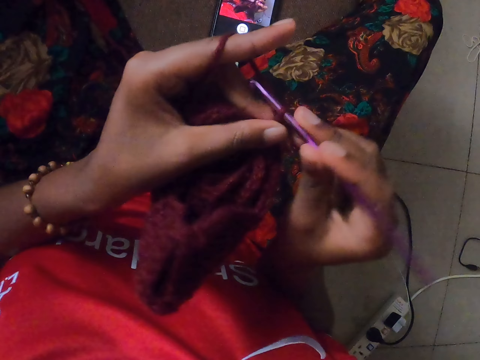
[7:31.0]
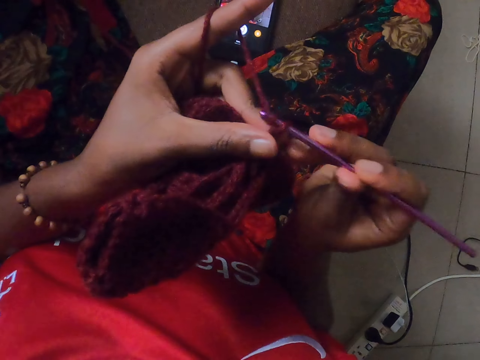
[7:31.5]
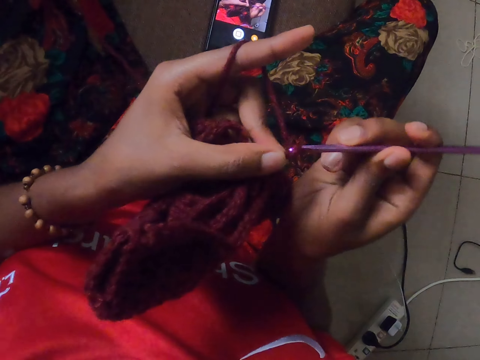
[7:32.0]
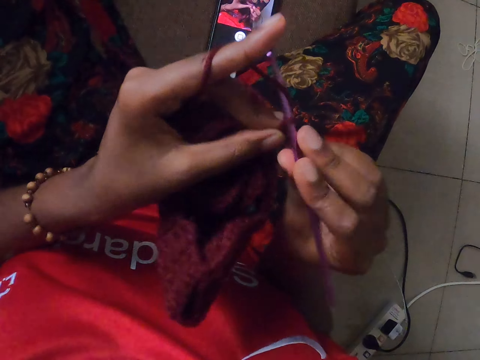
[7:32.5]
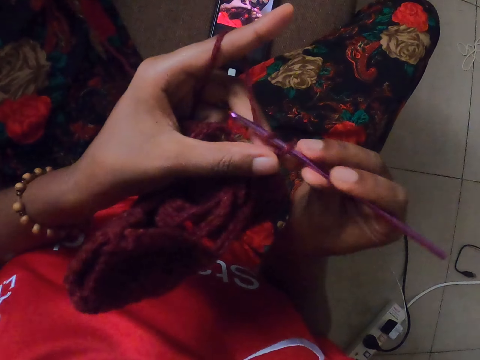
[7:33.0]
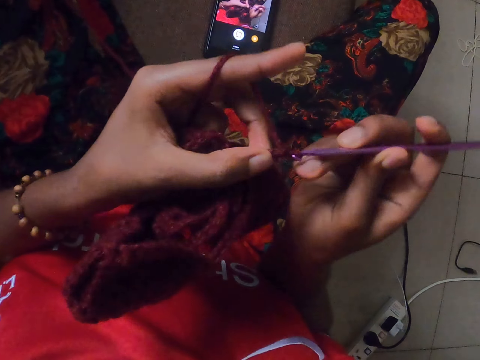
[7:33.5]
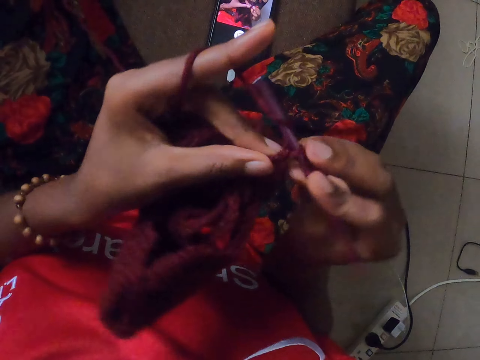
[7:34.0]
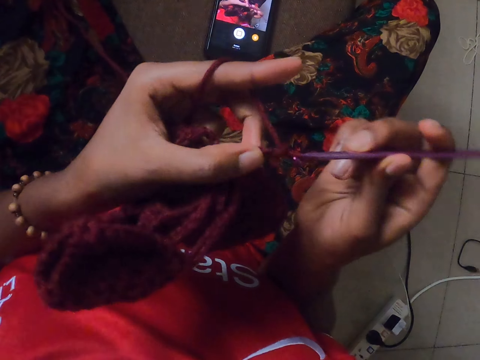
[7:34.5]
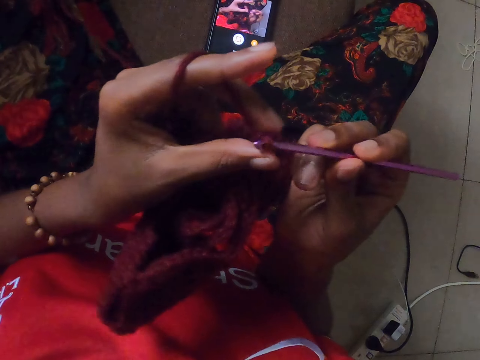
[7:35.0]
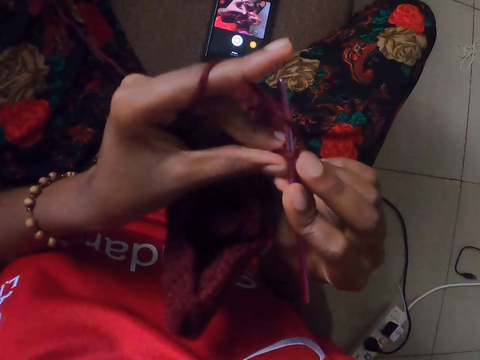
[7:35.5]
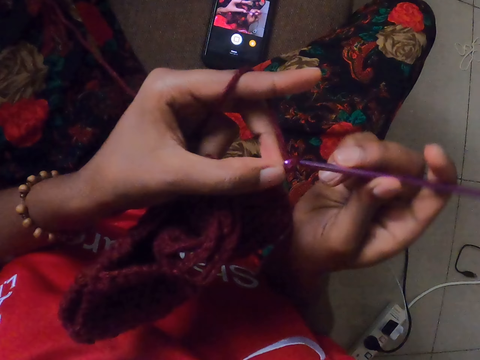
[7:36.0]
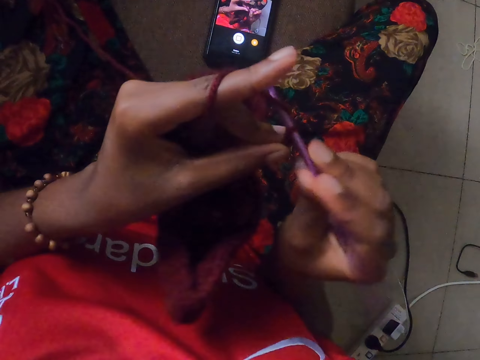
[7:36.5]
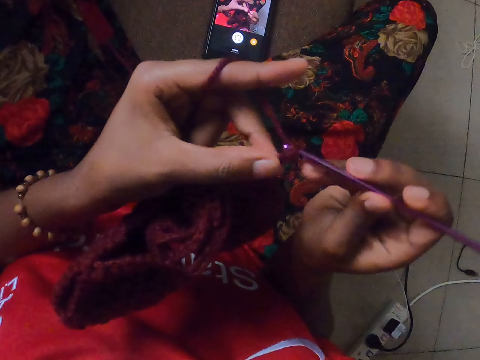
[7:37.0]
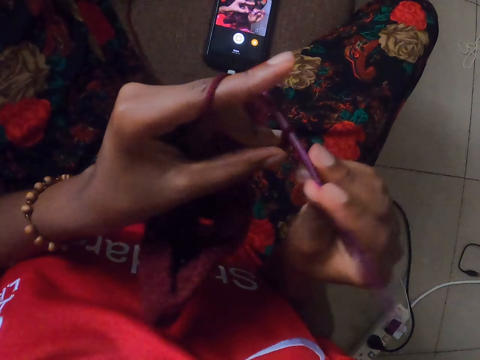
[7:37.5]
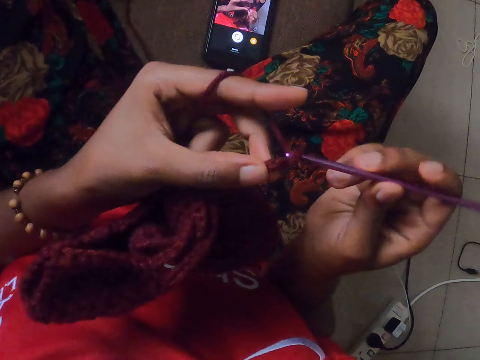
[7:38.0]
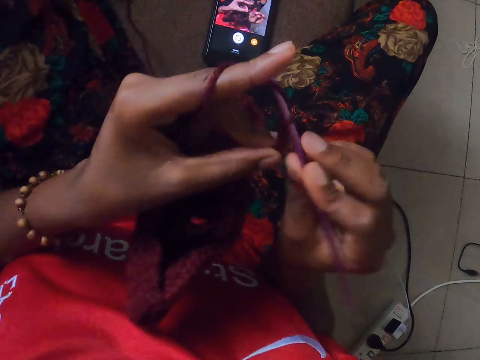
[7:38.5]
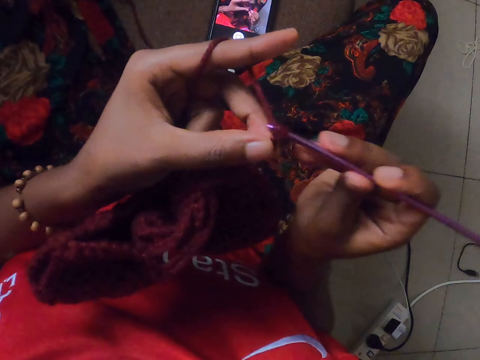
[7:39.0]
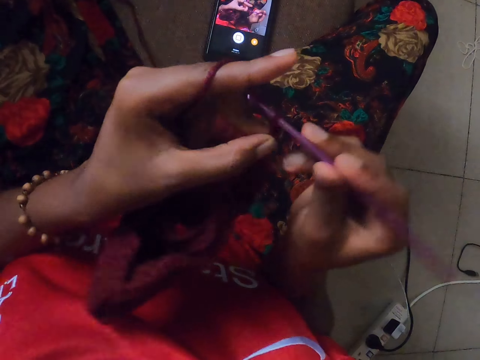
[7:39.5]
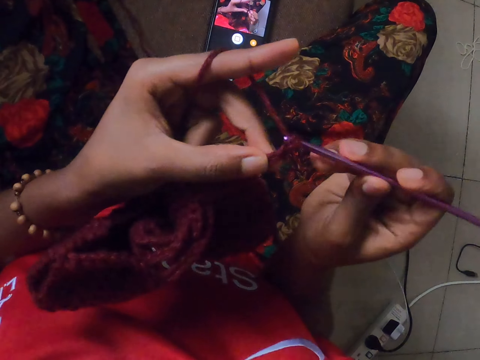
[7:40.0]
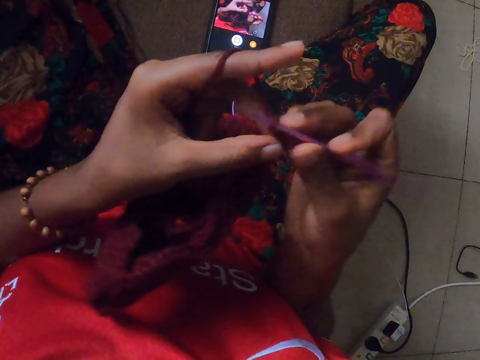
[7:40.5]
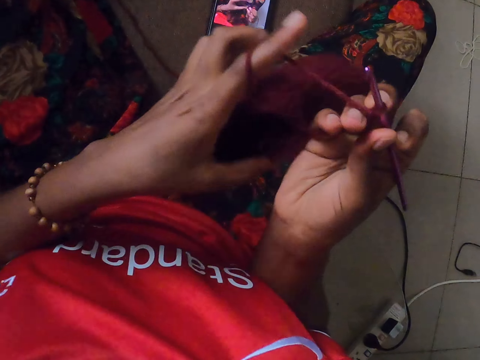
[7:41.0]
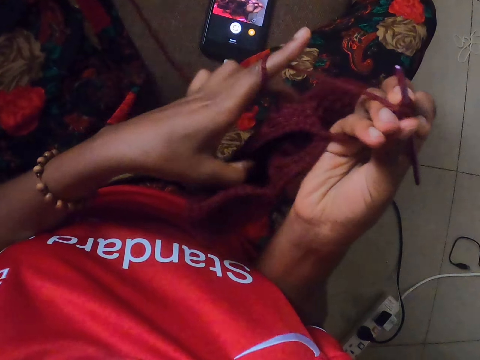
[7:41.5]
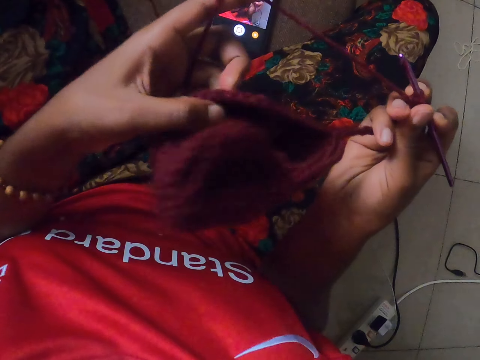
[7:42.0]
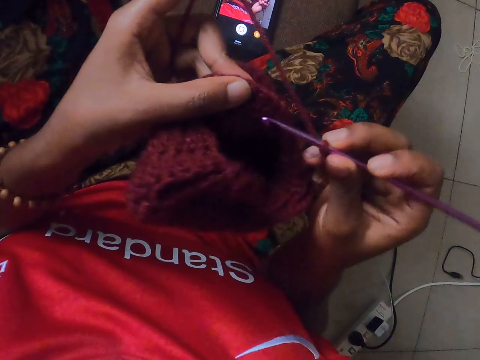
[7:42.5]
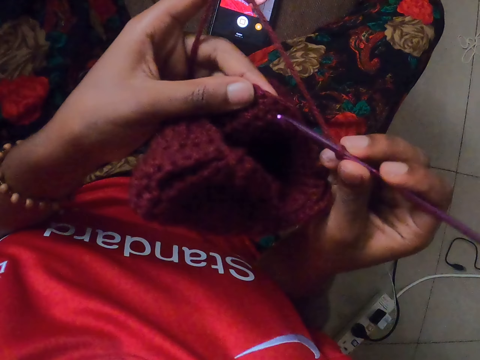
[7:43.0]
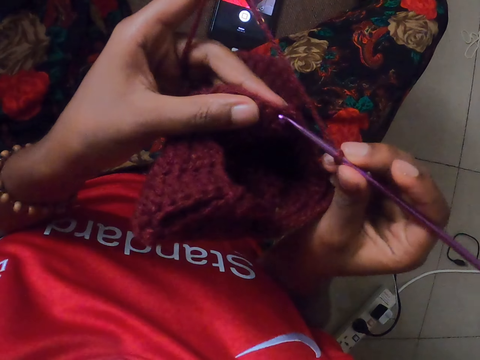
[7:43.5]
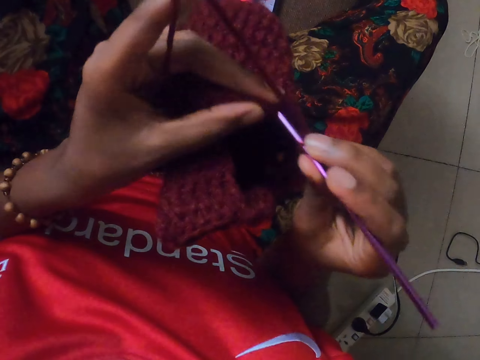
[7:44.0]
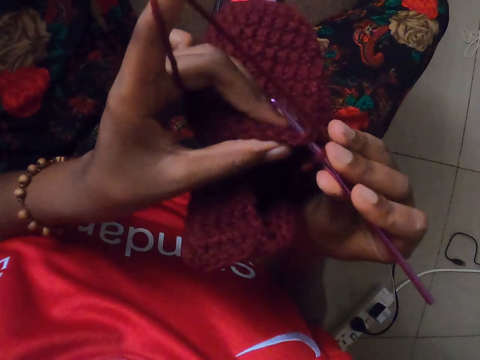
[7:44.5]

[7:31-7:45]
The camera wearer adjusts the material.

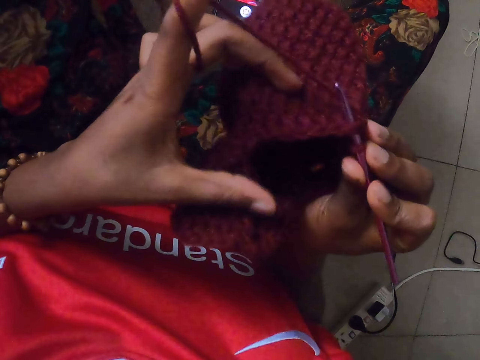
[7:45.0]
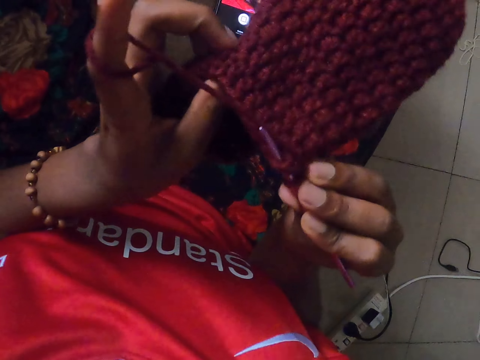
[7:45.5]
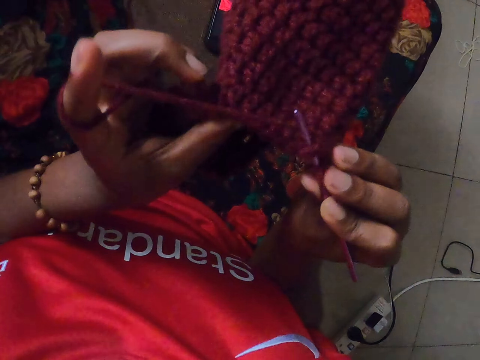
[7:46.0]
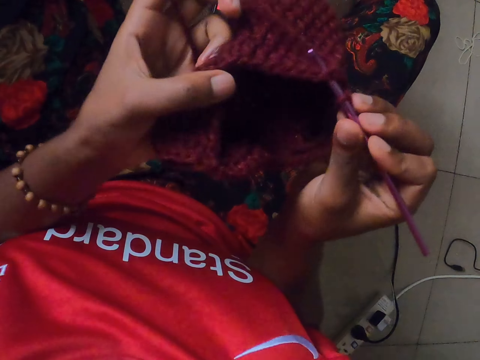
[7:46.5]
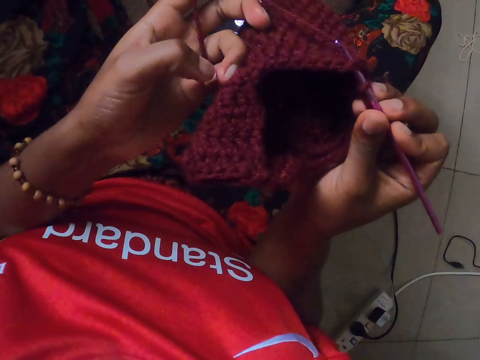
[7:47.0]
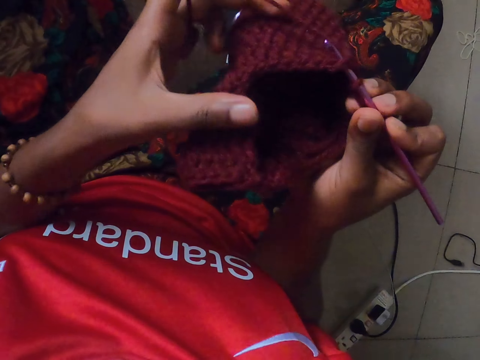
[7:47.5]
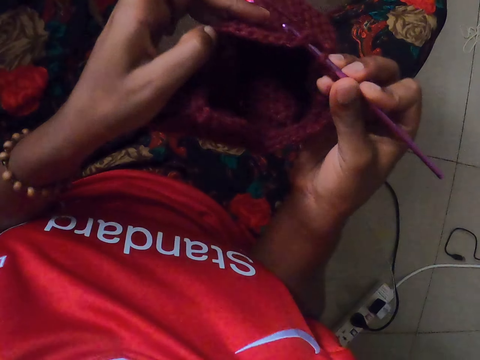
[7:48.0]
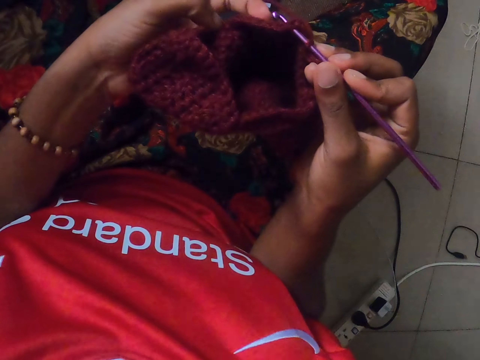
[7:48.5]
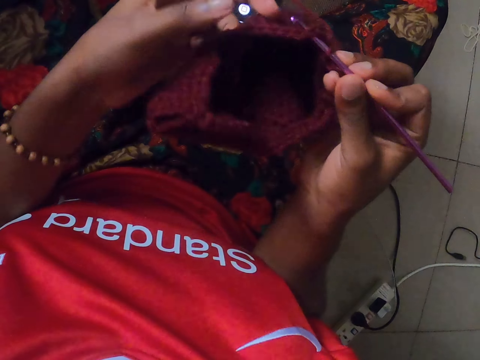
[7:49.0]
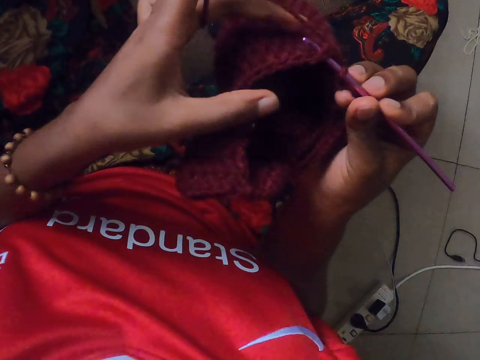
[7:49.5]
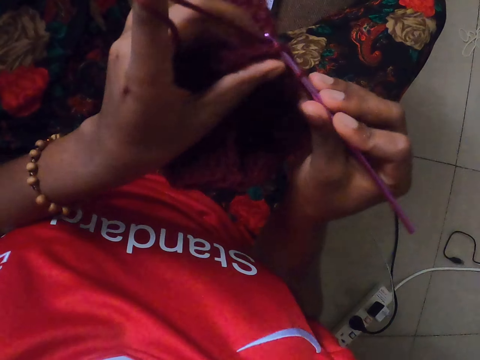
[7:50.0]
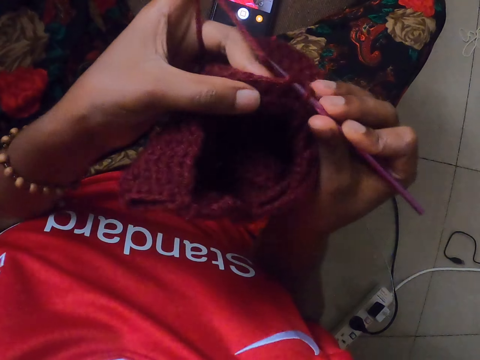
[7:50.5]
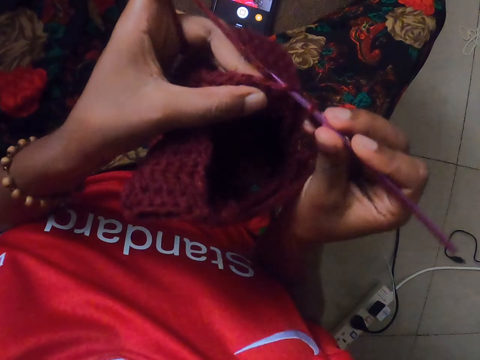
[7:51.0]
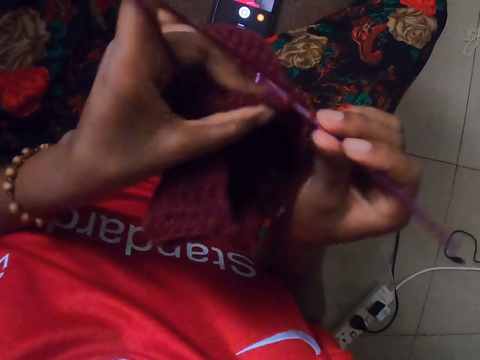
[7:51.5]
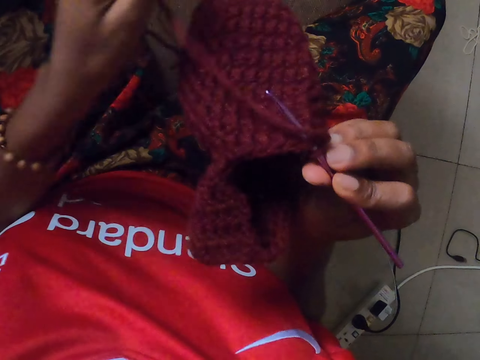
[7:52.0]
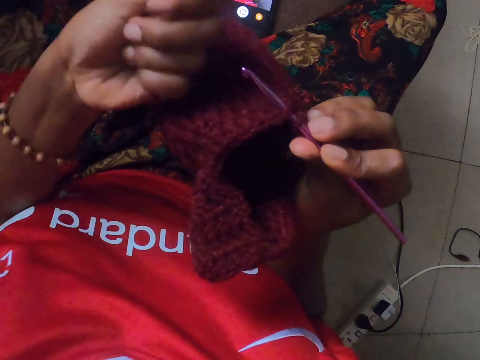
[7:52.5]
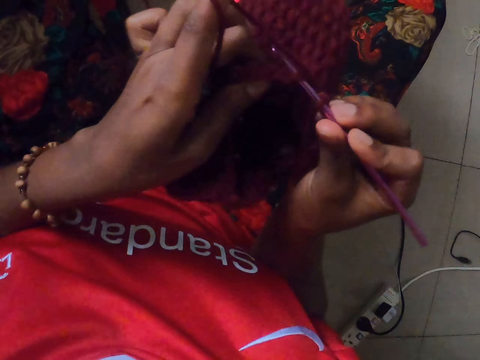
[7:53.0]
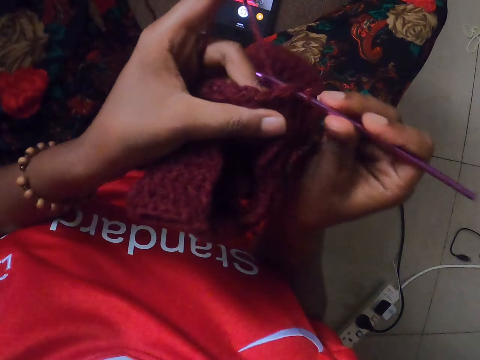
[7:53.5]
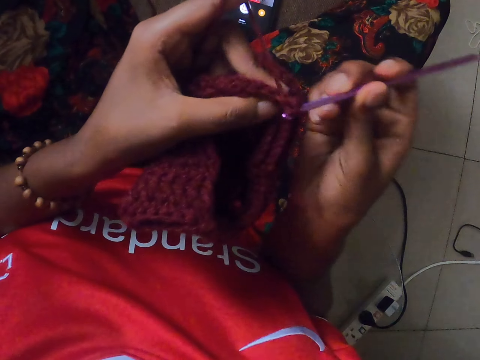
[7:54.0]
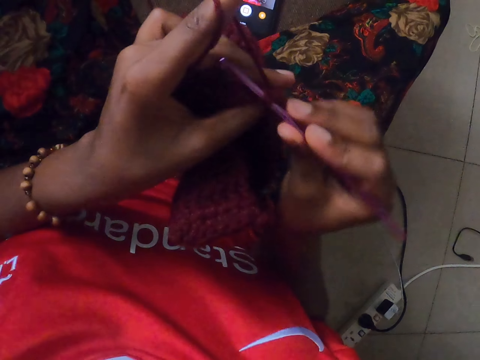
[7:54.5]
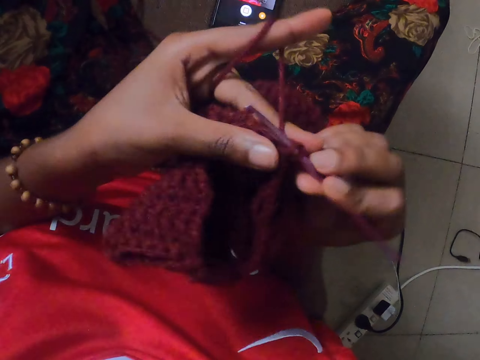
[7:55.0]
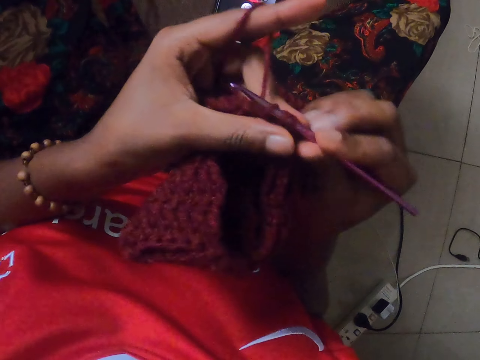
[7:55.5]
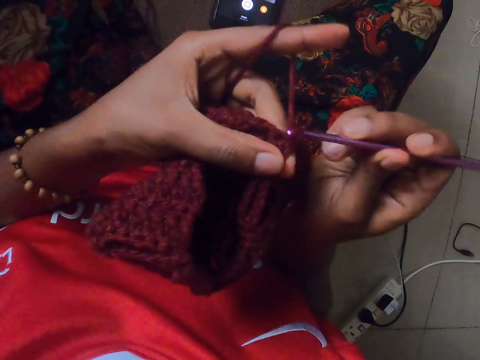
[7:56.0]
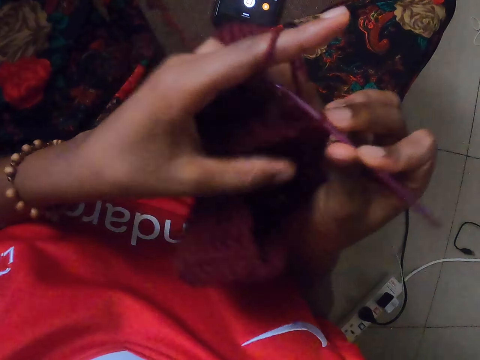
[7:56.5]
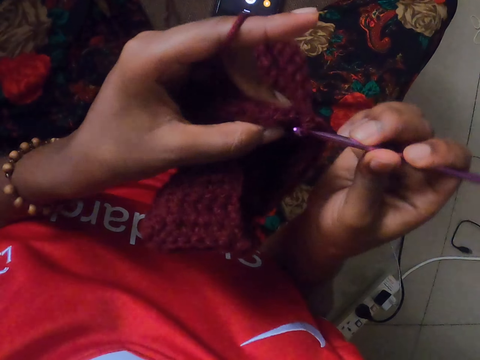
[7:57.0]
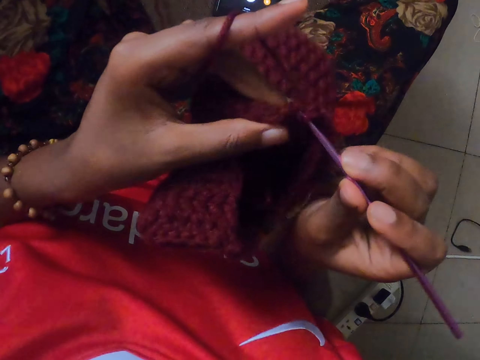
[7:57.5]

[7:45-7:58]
The camera wearer turns the material with her hand. She knits the material with a crochet.
